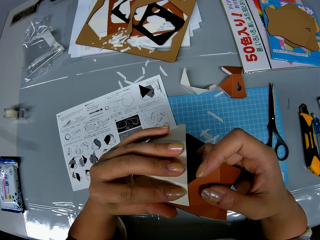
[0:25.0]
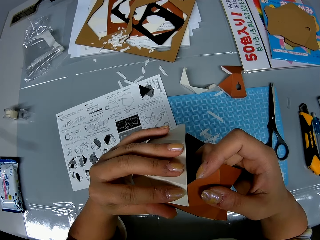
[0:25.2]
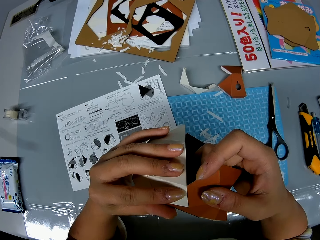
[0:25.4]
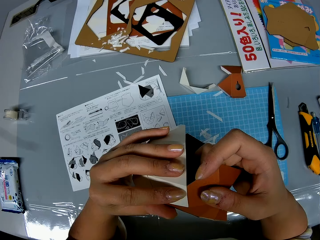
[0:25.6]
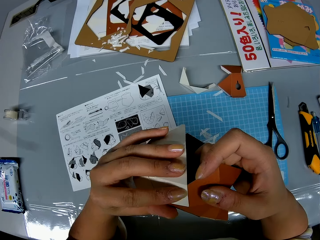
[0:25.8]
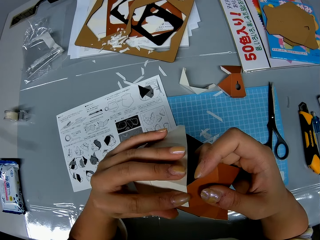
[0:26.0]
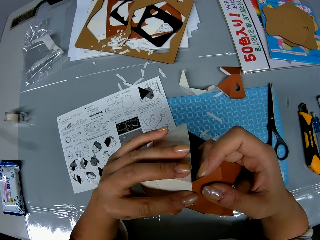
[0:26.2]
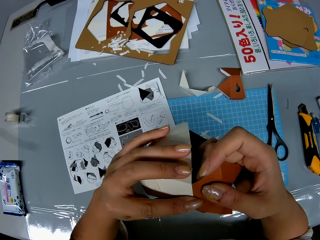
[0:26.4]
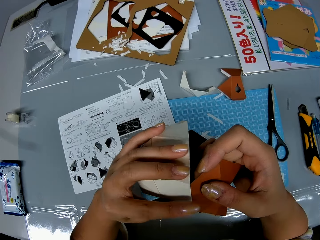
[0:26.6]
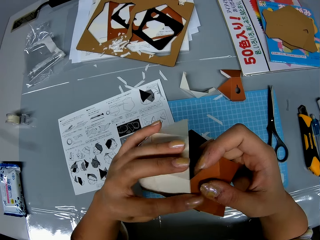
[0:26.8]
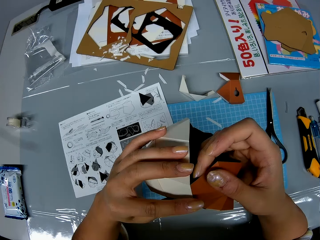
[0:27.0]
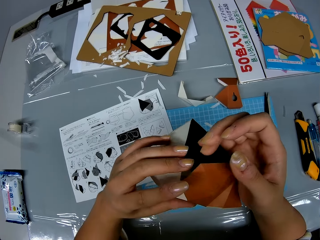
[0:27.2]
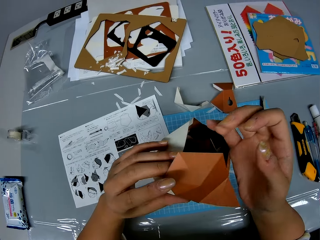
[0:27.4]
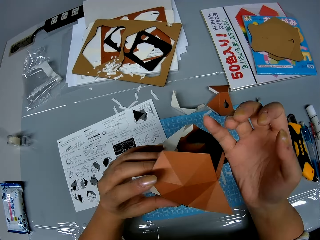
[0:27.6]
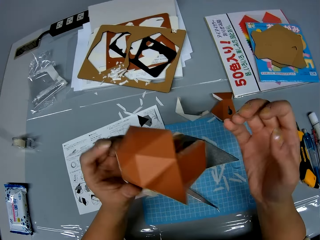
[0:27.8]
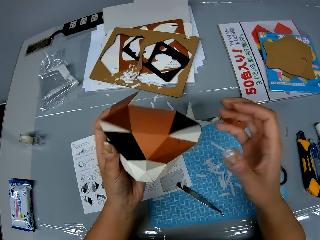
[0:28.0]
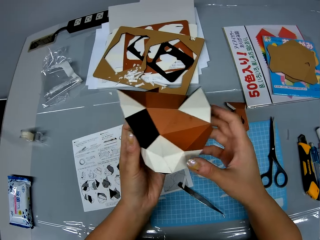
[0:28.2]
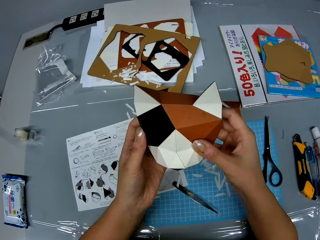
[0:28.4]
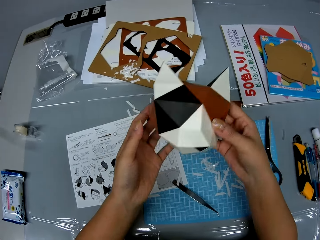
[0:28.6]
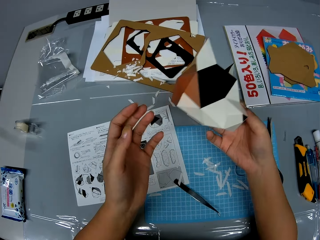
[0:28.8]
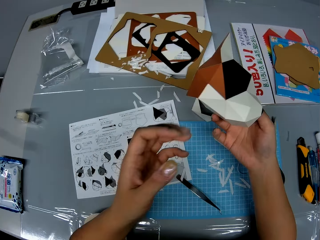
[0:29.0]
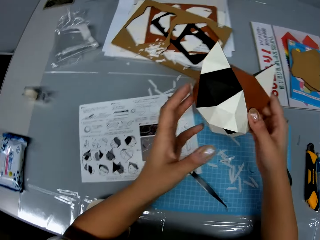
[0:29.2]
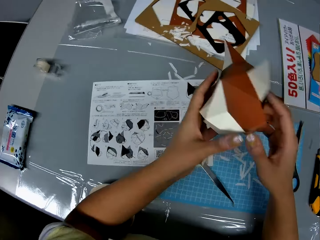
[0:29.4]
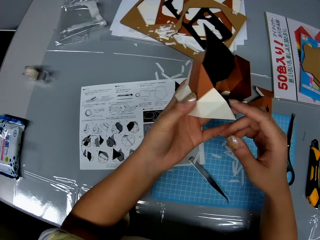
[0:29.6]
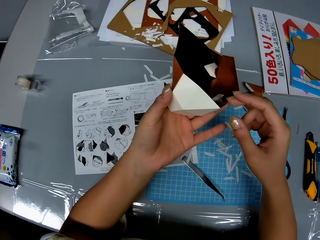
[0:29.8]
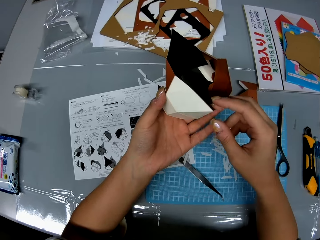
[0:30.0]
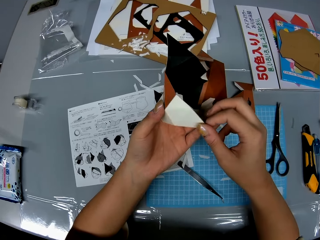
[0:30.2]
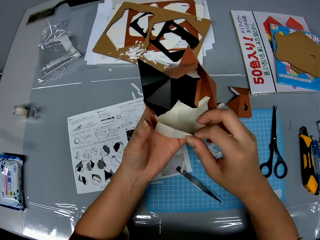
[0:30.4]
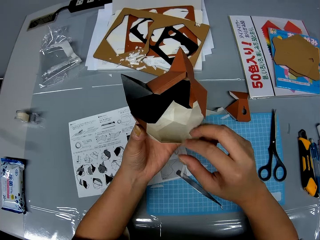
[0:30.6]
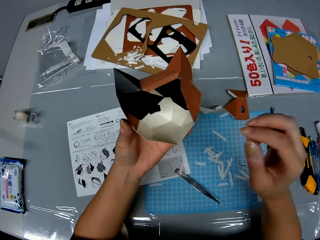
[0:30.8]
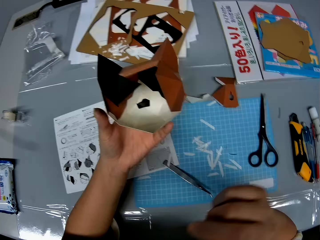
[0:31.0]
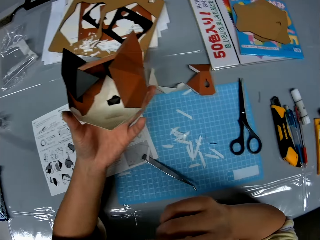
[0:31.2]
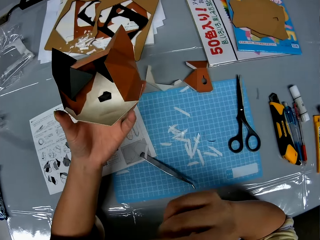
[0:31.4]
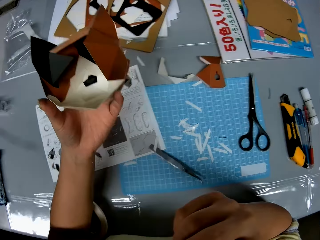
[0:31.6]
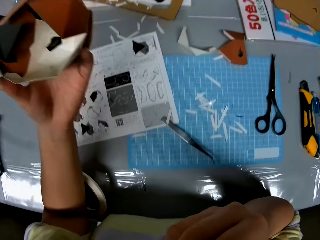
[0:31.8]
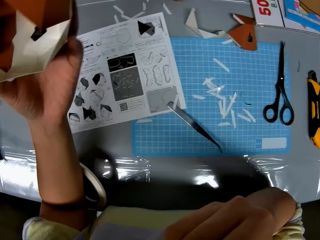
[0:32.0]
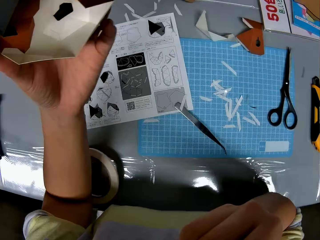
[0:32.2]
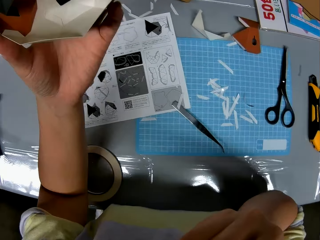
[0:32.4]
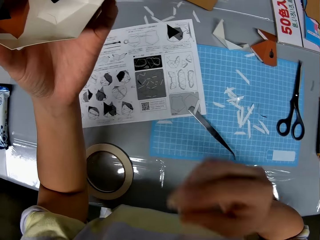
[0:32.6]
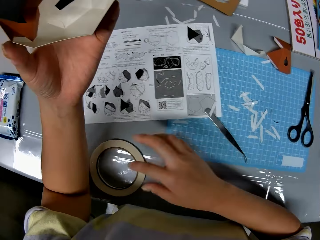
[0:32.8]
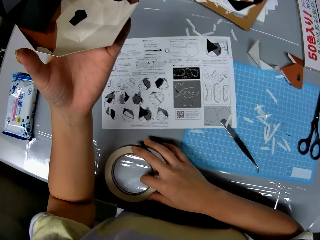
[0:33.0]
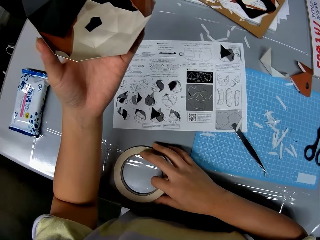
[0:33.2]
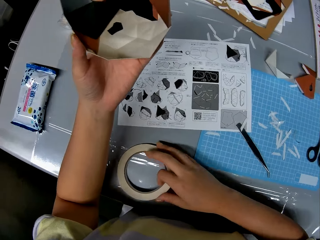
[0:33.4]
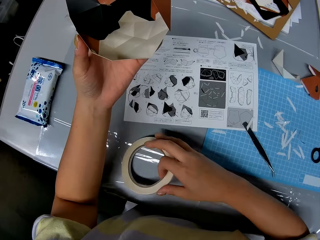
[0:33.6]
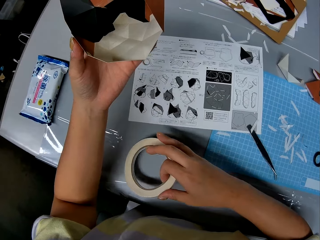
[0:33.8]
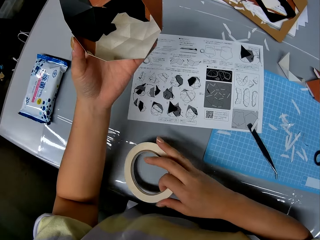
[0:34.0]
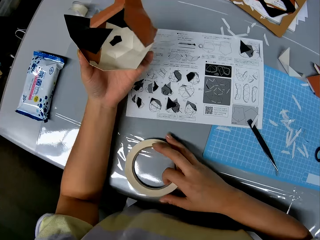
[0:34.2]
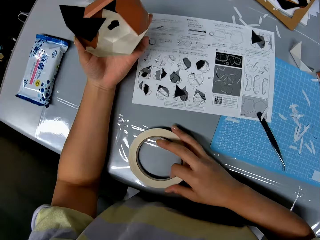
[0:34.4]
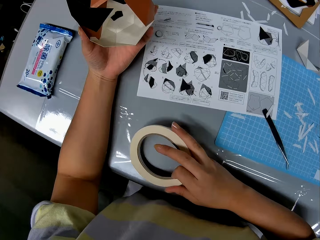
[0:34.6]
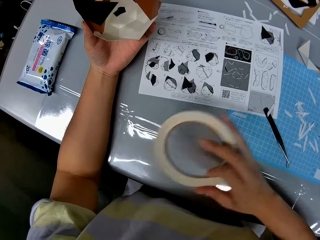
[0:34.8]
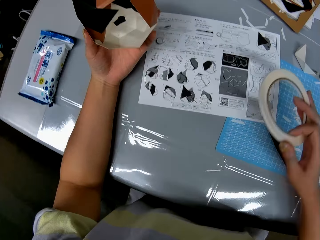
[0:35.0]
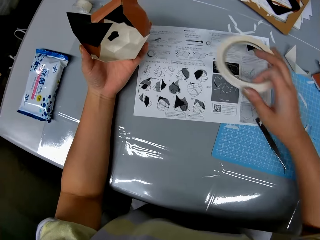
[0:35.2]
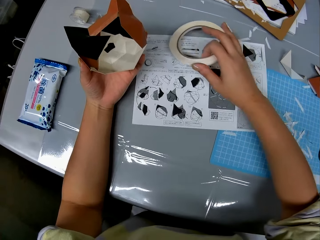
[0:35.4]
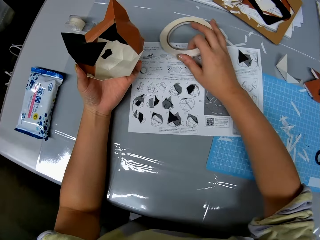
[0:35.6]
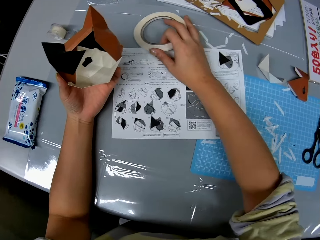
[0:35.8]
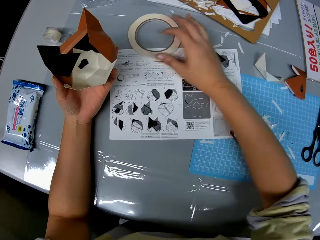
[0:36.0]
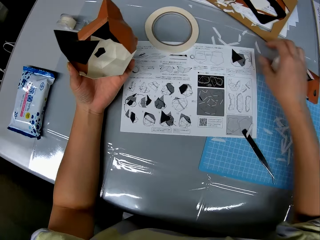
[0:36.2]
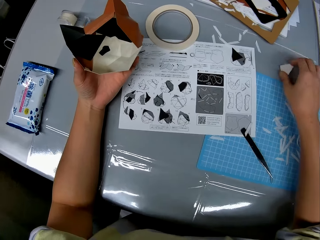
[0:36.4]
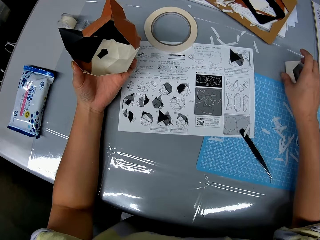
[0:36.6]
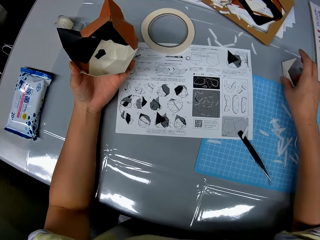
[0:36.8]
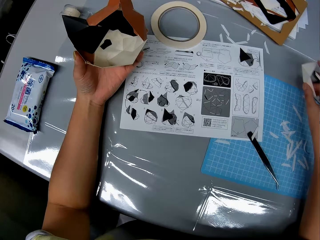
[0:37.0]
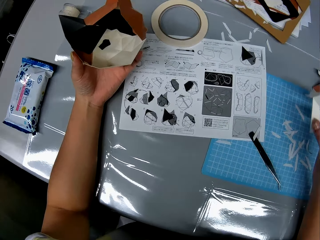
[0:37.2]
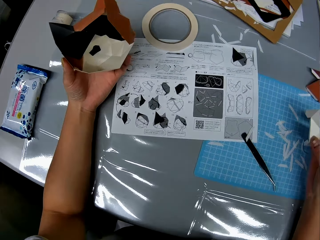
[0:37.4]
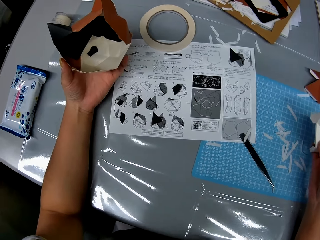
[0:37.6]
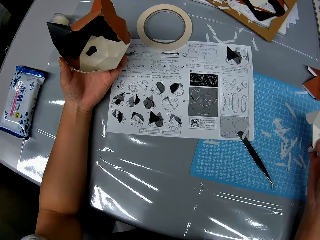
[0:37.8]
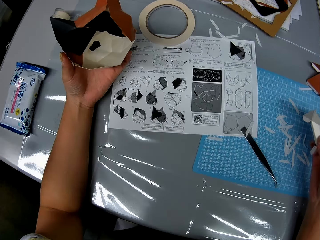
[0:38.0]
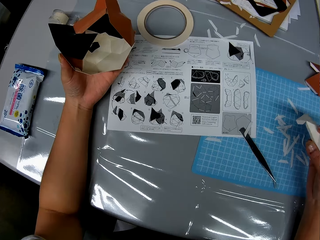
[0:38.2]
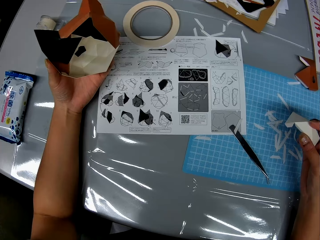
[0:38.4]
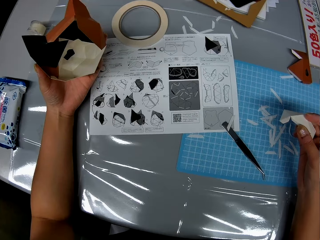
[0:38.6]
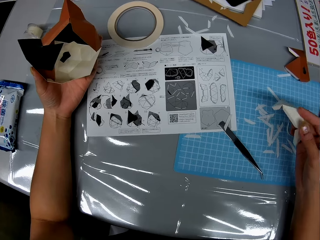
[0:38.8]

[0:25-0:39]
The camera wearer holds the model piece with one hand. They hold the model with the other hand. They hold the model. They raise their hand. They hold the masking tape. They pick a double sided tape on the table with their right hand. They move the masking tape. They drop the double sided tape in another corner on the table. They pick a piece of paper on the table. They hold the model piece.

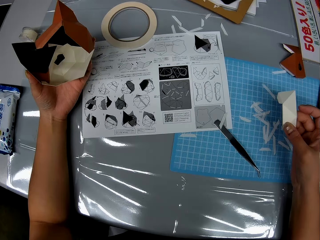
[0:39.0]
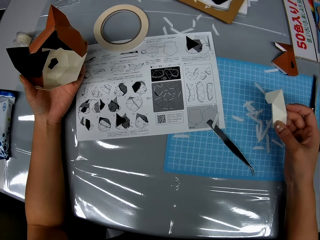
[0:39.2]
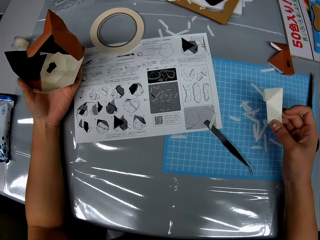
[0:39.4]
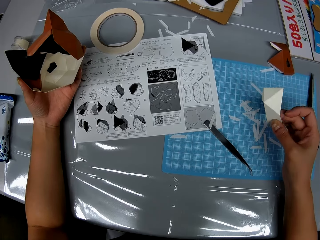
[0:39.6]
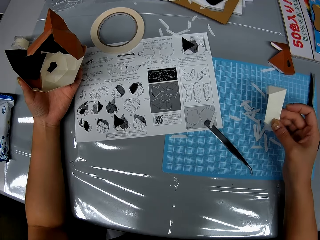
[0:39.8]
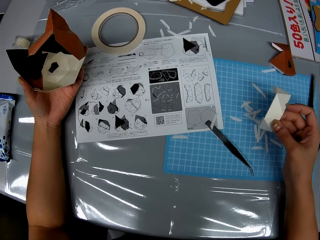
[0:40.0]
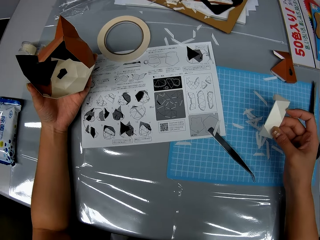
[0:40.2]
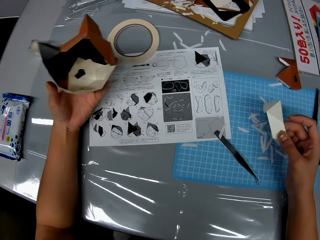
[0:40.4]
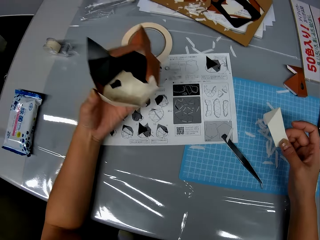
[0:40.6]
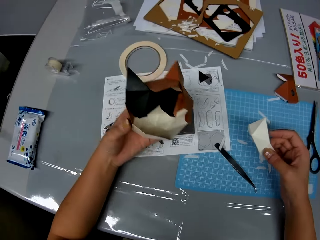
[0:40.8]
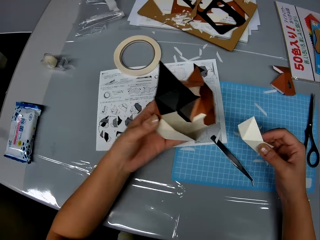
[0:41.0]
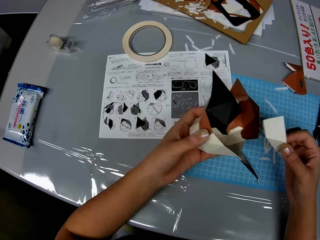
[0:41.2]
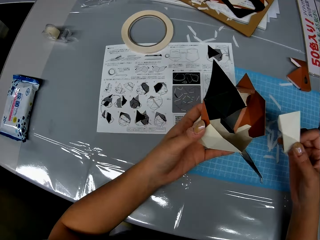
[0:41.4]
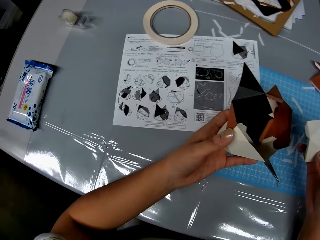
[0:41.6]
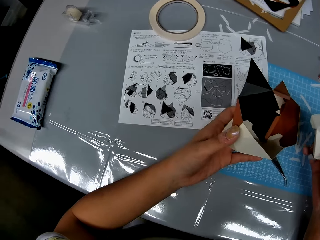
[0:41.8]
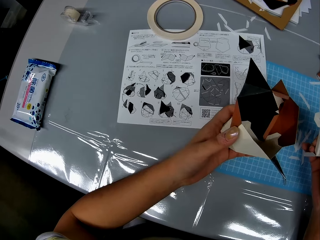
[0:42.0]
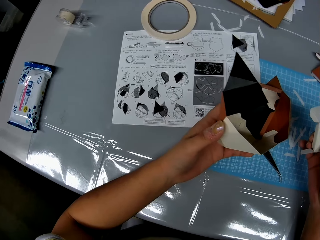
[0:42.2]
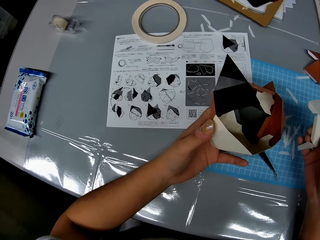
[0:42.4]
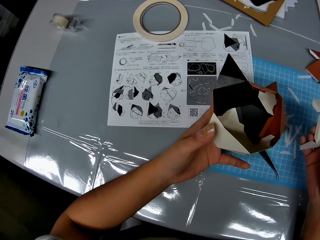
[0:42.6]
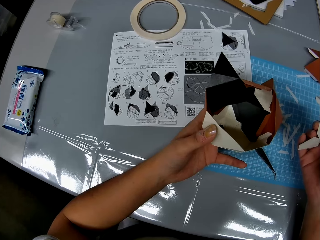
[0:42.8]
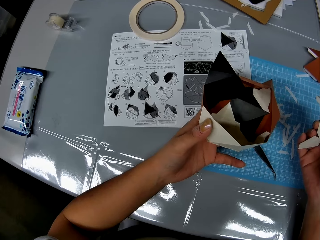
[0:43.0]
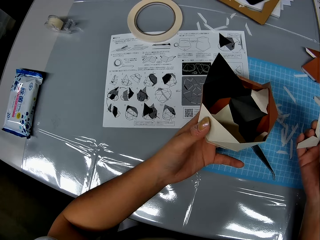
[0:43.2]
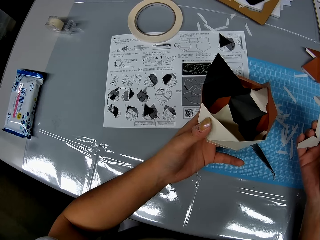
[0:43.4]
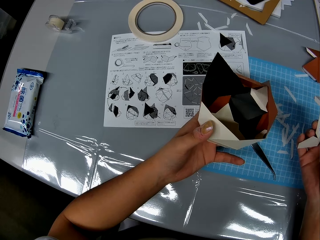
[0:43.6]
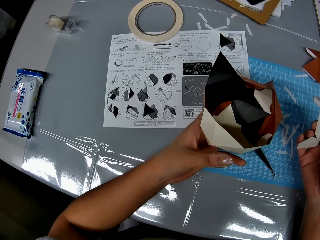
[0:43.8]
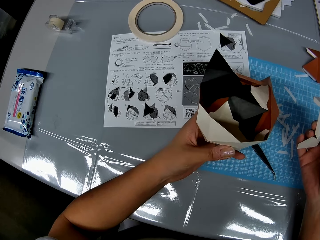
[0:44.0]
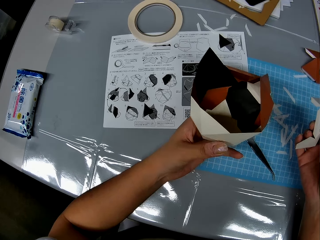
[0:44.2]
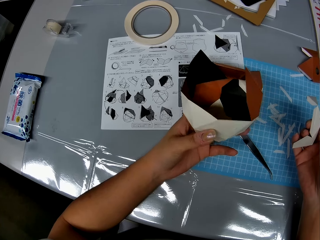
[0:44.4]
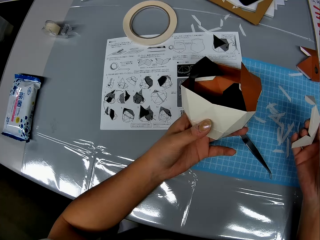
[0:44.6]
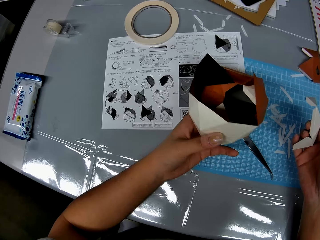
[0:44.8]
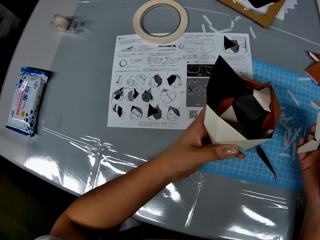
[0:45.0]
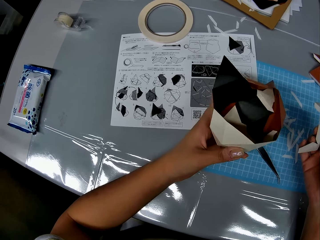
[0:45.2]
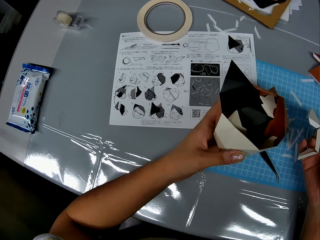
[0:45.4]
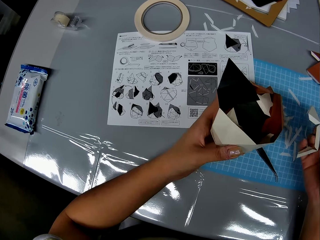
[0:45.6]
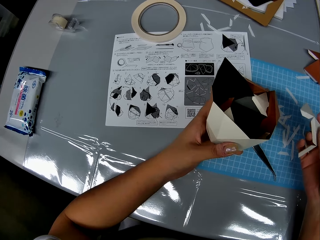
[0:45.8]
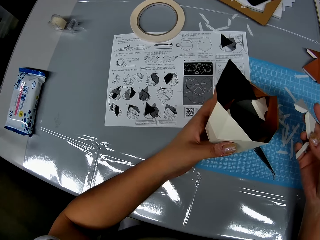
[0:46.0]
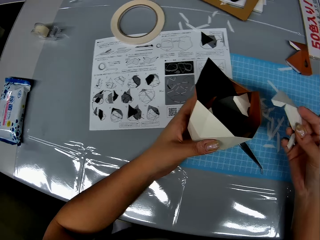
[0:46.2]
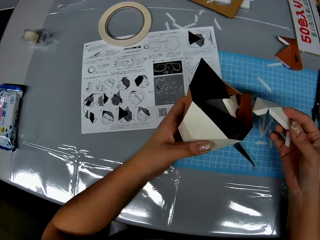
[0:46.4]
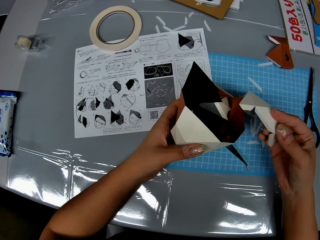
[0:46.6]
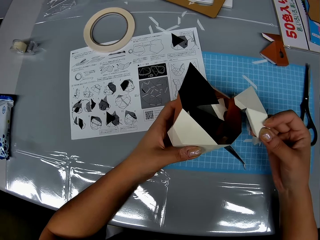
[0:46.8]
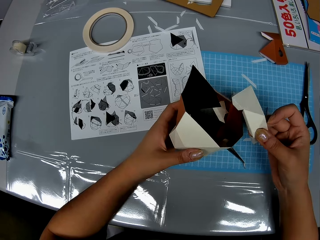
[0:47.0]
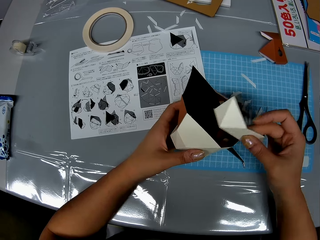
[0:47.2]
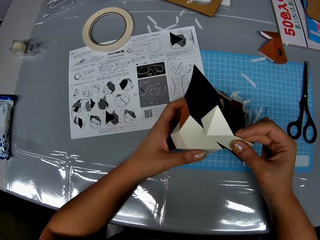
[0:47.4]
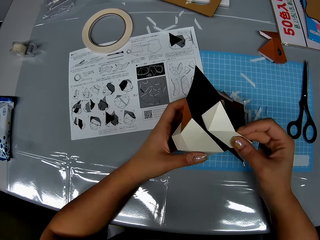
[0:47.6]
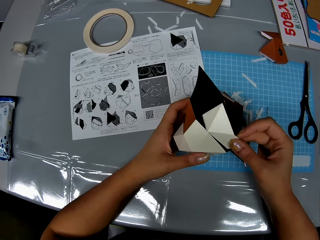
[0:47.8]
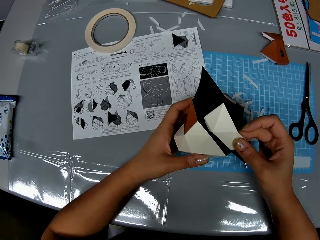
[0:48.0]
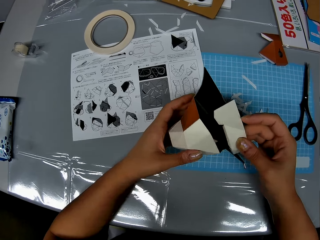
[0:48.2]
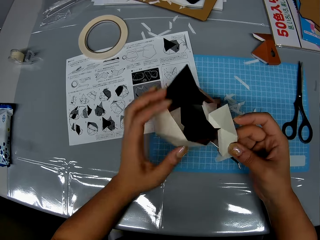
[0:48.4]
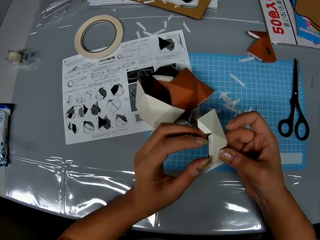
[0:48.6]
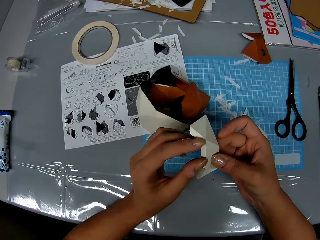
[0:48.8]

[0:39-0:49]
The camera wearer adjusts the piece of paper craft in her right hand. She adjusts the paper craft in her left hand. She puts the piece of paper close to the paper craft in her left hand. She drops the paper craft in her left hand on the table.
